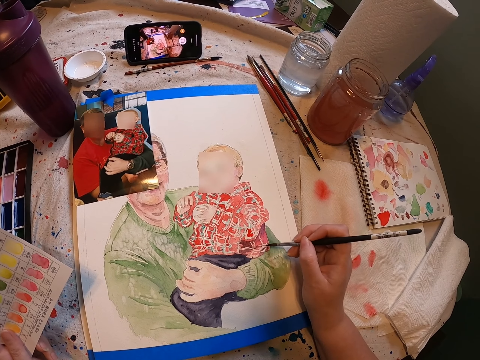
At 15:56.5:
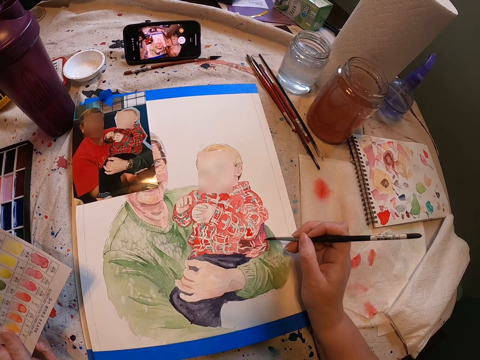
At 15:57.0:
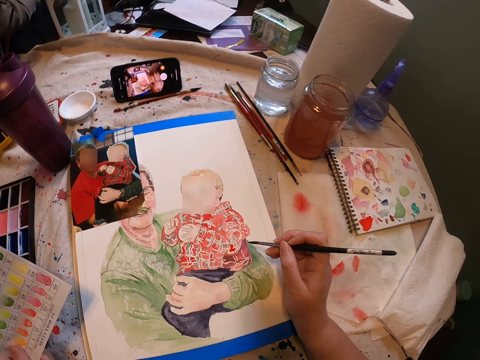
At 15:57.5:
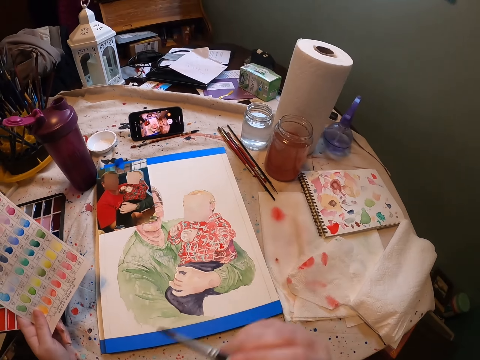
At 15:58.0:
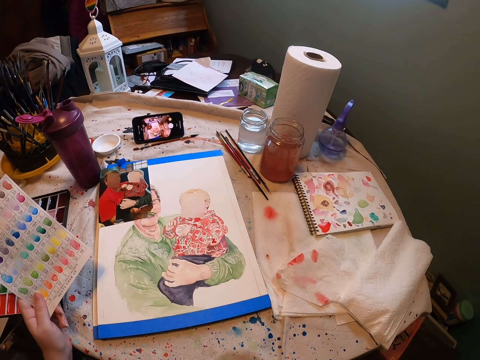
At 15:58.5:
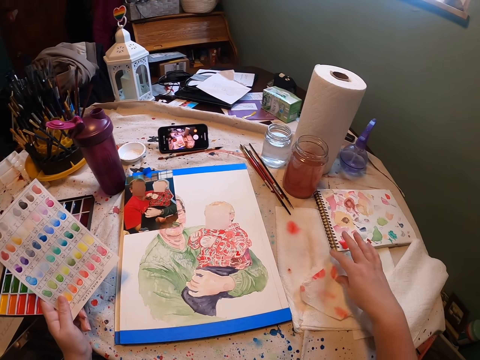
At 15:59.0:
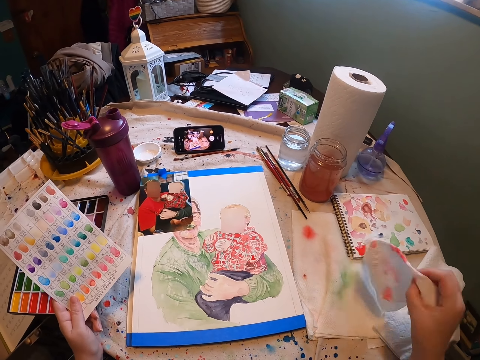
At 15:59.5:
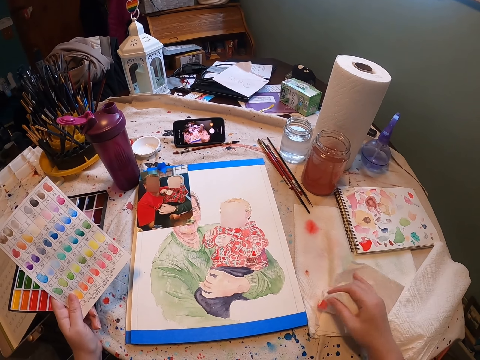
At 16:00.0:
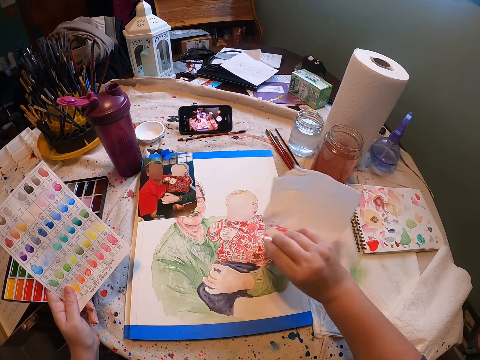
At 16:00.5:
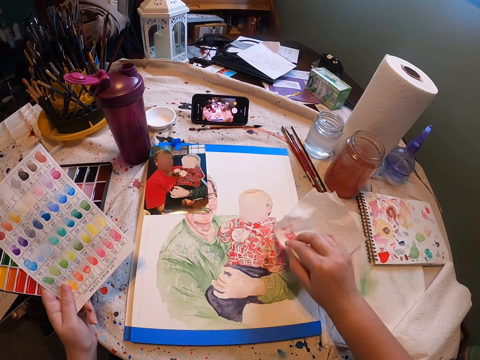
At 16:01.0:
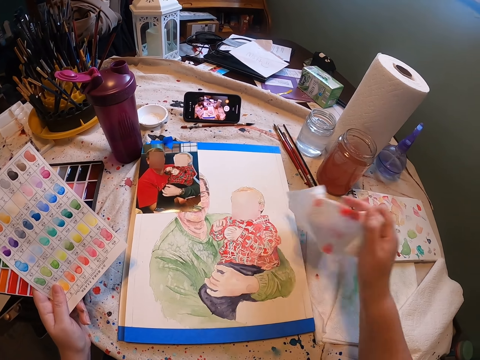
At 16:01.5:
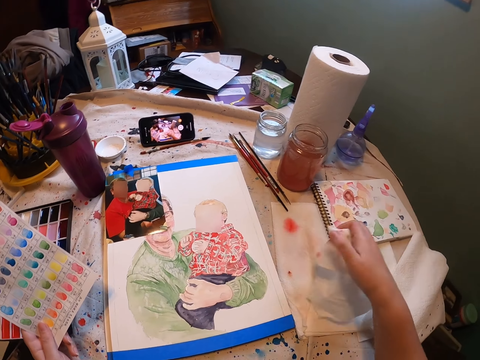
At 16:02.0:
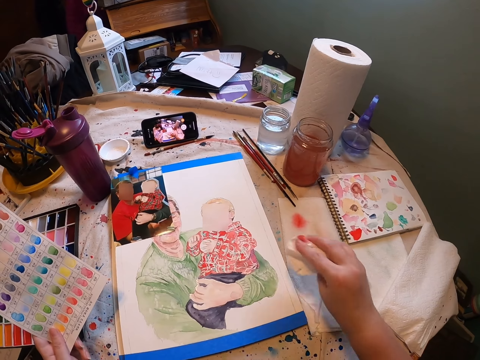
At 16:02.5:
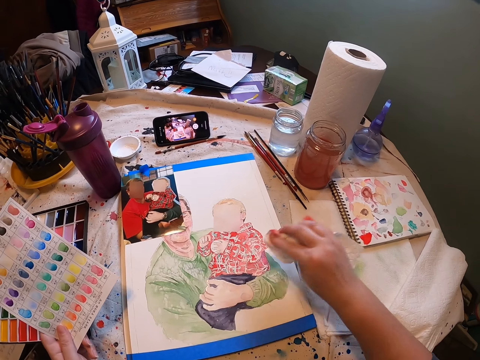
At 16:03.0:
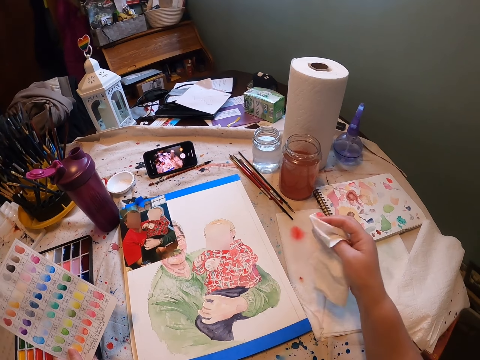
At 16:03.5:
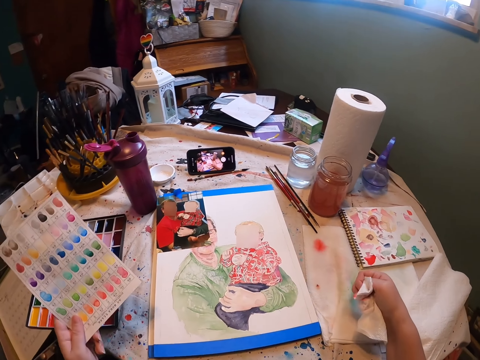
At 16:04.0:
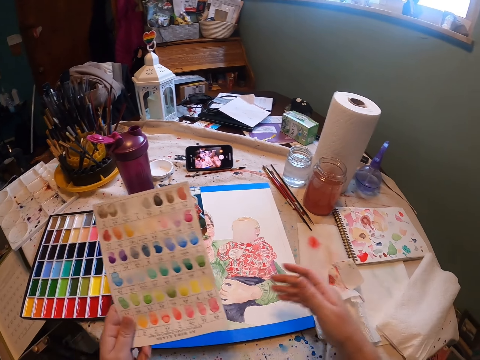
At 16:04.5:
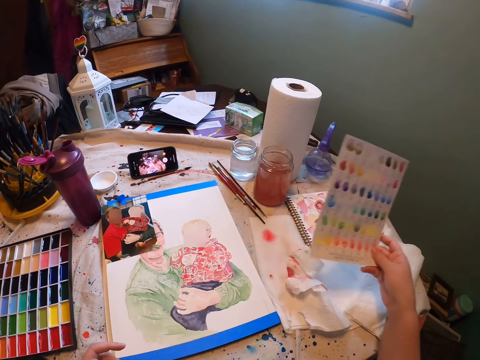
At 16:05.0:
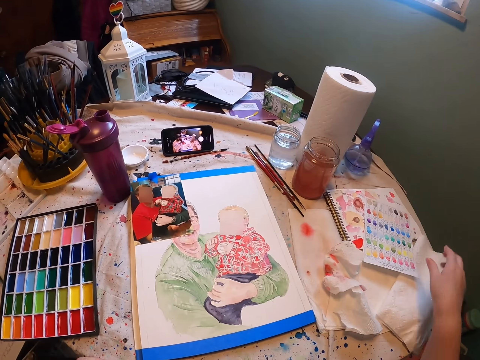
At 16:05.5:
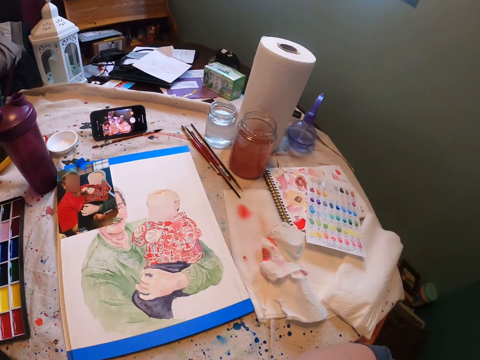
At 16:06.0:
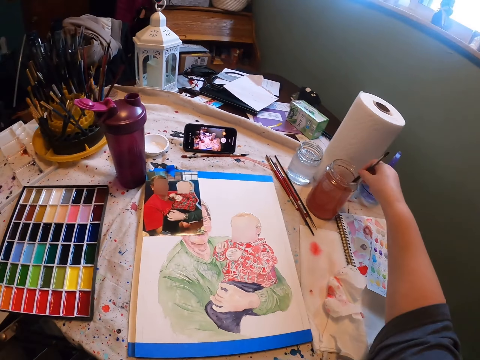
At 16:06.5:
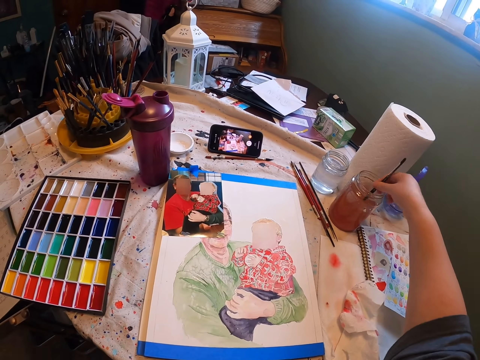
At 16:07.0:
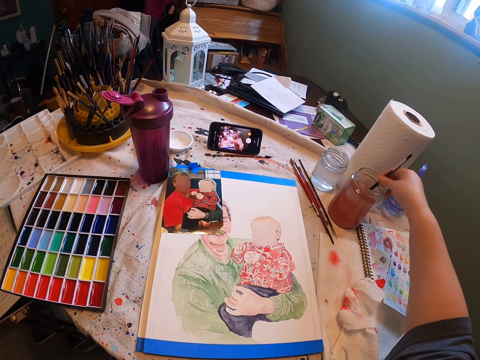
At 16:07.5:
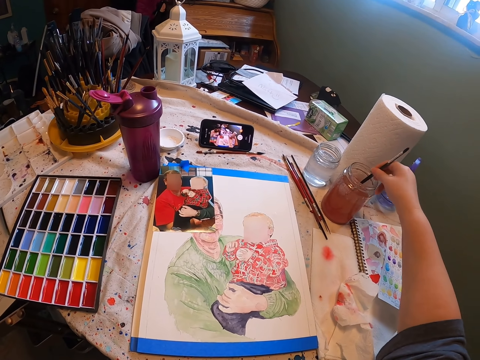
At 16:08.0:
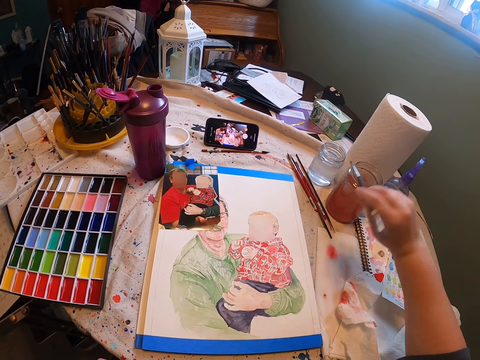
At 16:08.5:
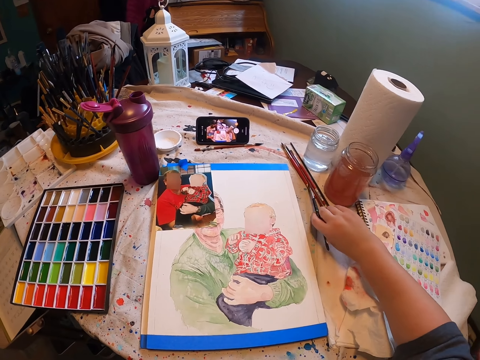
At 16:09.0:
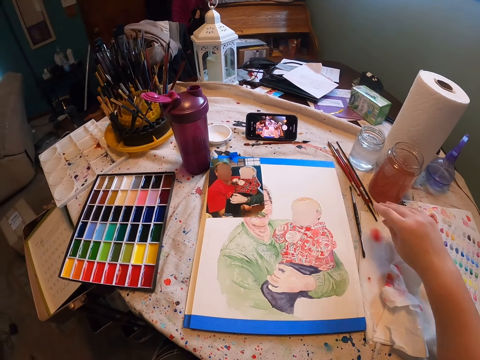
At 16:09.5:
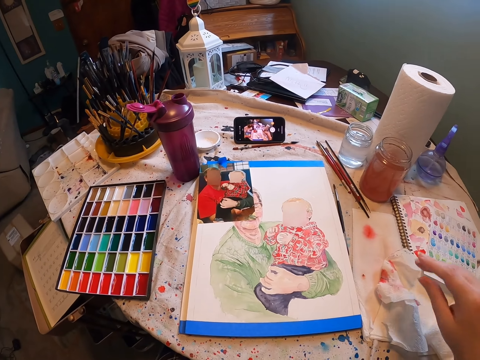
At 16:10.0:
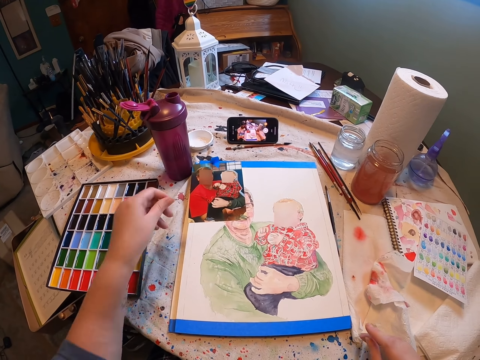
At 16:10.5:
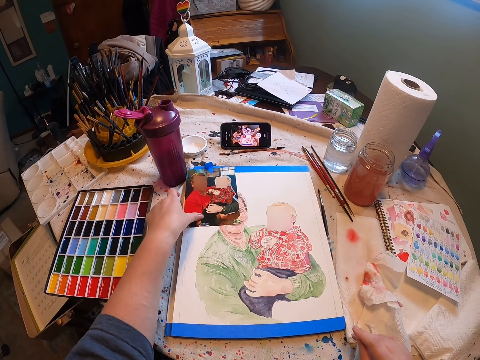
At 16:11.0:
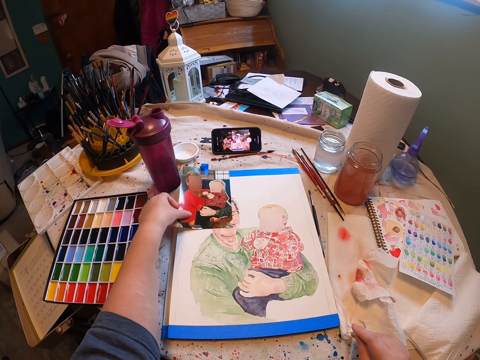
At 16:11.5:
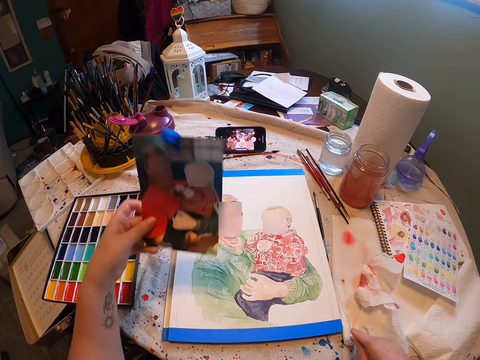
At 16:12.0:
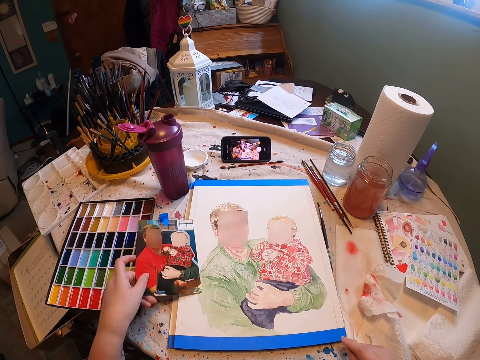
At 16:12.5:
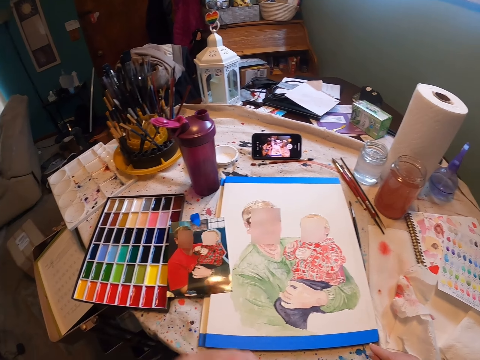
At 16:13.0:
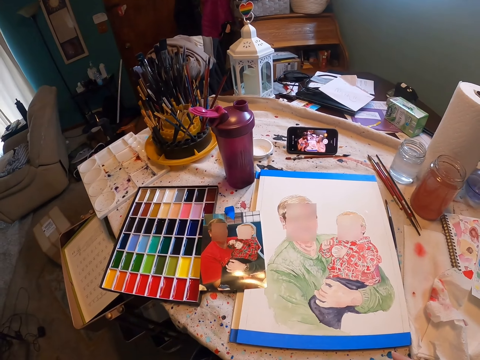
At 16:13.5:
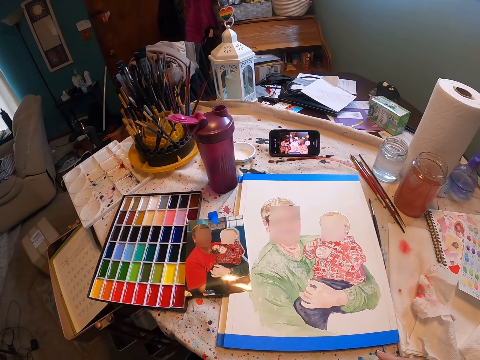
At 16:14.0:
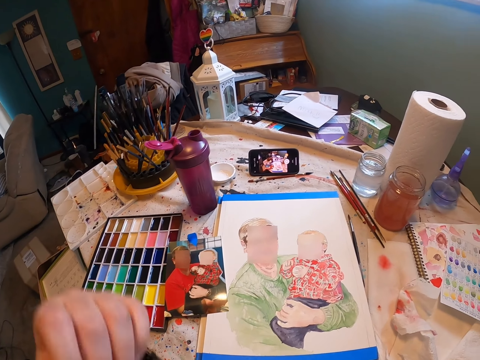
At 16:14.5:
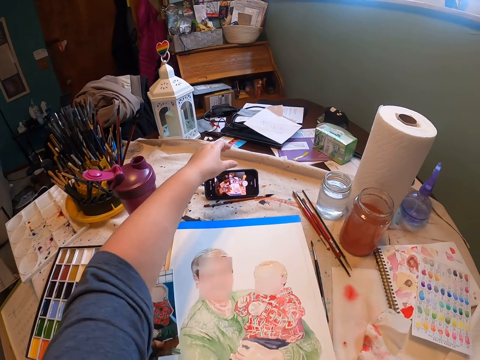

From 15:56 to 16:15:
The camera wearer stares at the painting. She places the paint brush in her mouth. She picks up the tissue. She turns the tissue on a table. She places the tissue on the table. She picks up the tissue. She dries the paint with the tissue. She places the tissue on the table. She picks up the tissue. She dries the paint with the tissue. She touches the paint with a paper. She presses on the tissue with her hand. She drops the tissue on the table. She places the color scheme in her right hand. She places the color scheme on the notebook. She picks up the paintbrush from her mouth. She dips the paintbrush in the water. She stirs the water with the paintbrush. She removes the paintbrush from the container. She places the paintbrush on the table. She picks up the photo. She places the photo on the table. She stares at the painting. She reaches for her phone.
